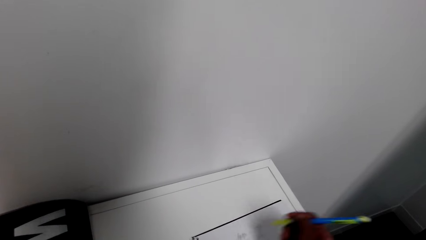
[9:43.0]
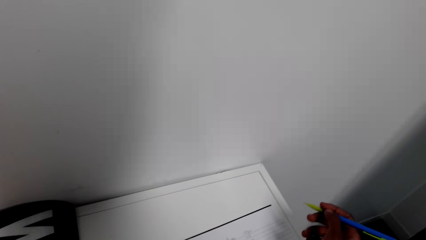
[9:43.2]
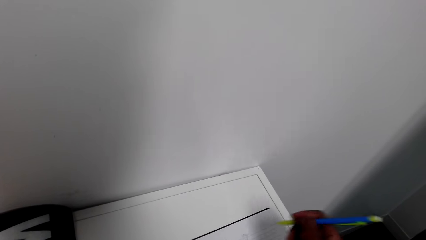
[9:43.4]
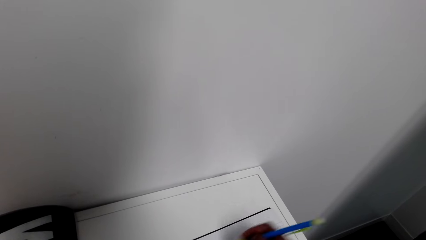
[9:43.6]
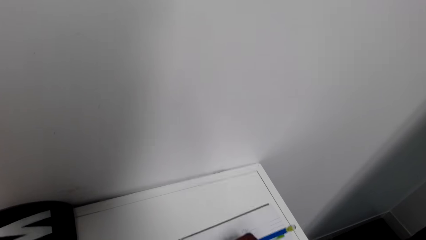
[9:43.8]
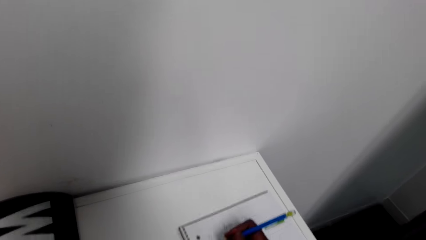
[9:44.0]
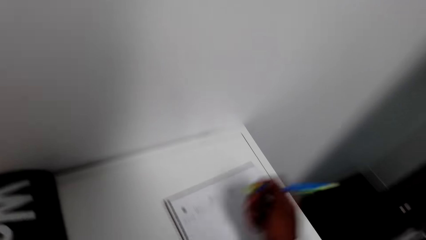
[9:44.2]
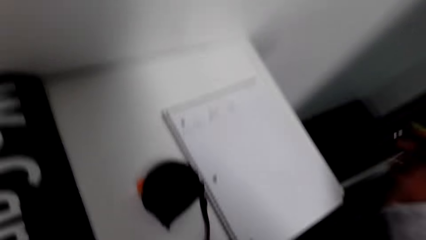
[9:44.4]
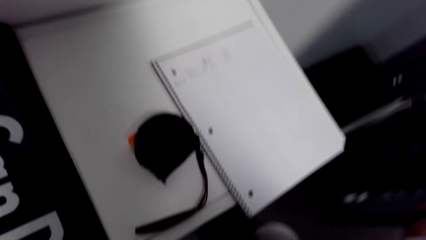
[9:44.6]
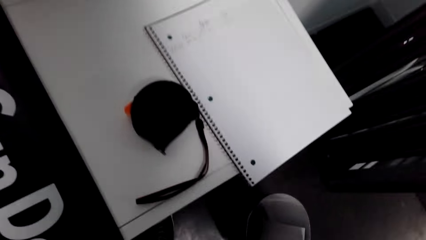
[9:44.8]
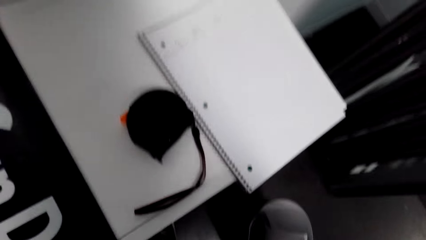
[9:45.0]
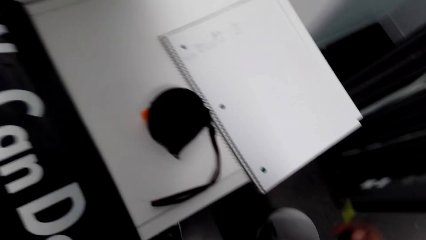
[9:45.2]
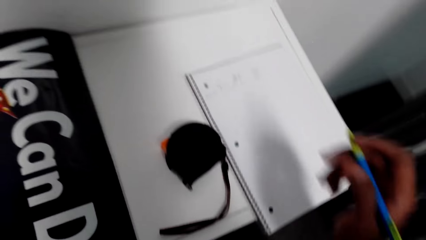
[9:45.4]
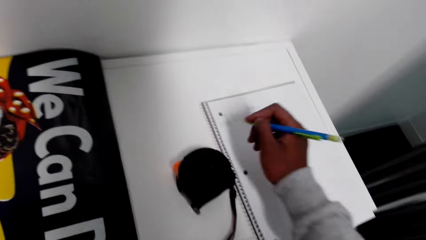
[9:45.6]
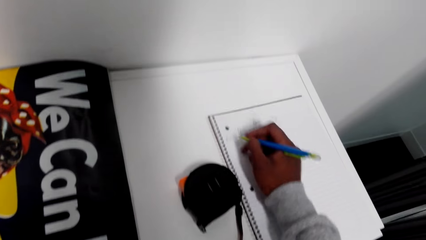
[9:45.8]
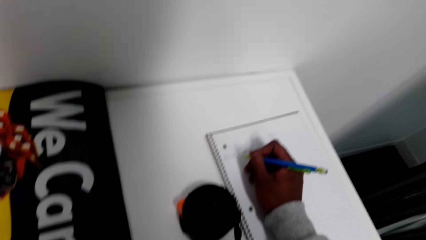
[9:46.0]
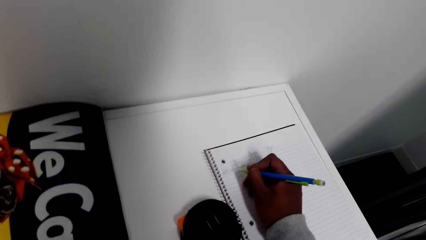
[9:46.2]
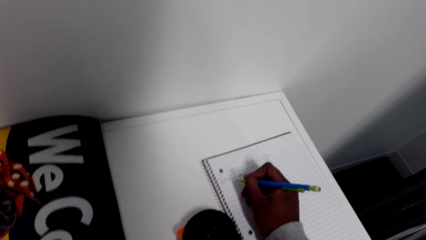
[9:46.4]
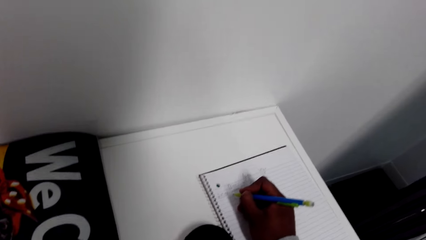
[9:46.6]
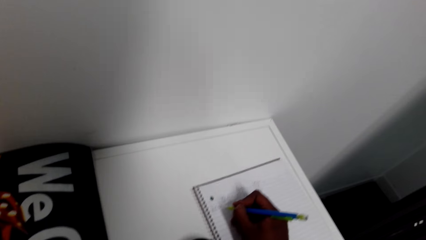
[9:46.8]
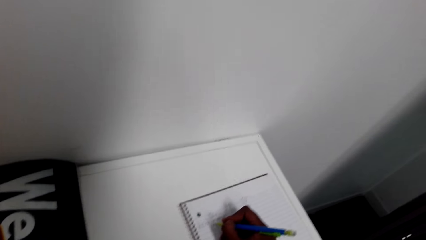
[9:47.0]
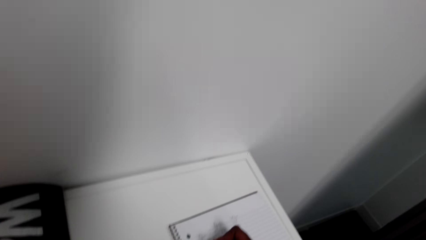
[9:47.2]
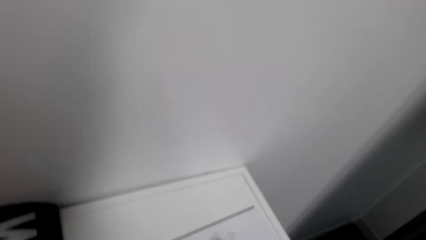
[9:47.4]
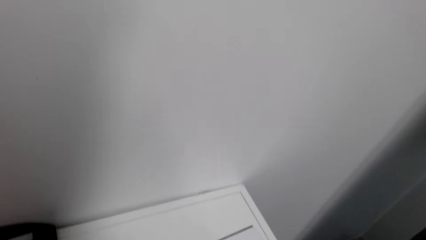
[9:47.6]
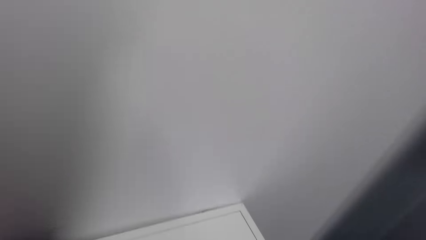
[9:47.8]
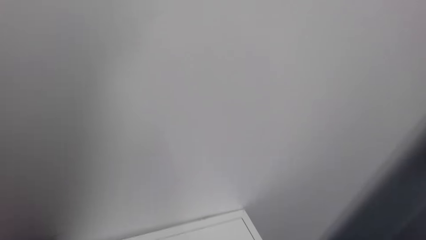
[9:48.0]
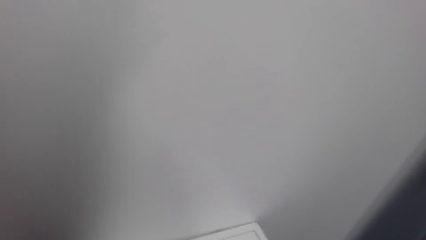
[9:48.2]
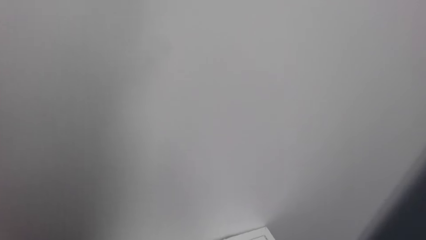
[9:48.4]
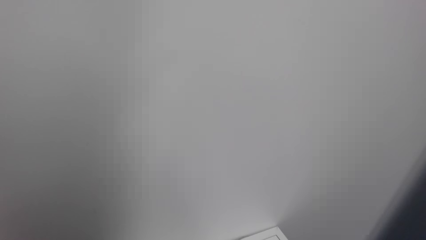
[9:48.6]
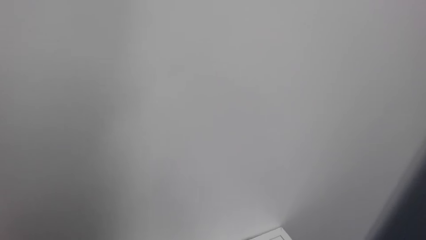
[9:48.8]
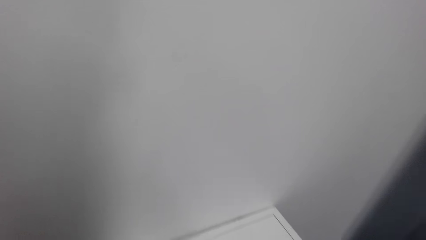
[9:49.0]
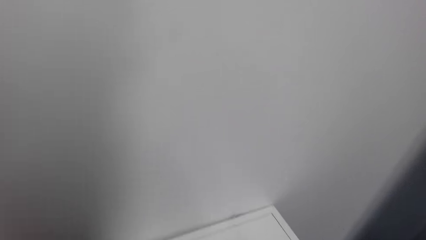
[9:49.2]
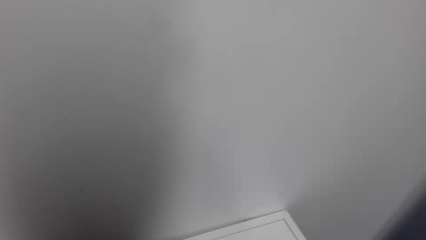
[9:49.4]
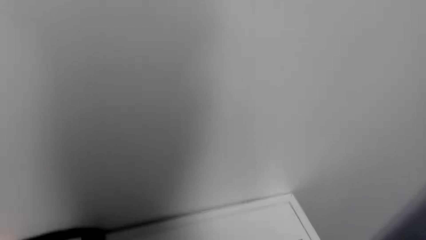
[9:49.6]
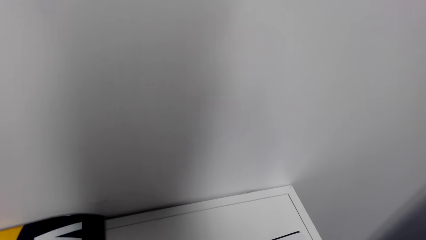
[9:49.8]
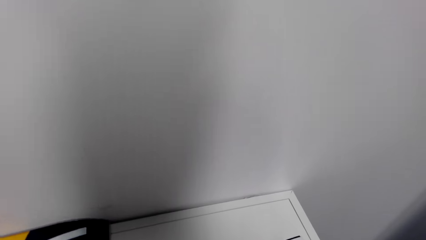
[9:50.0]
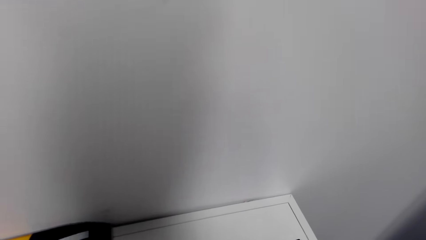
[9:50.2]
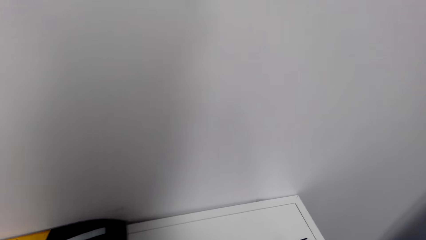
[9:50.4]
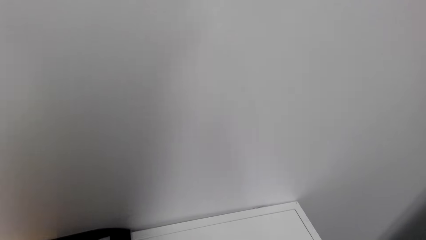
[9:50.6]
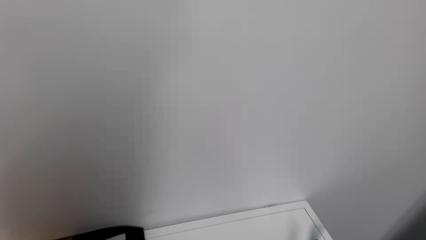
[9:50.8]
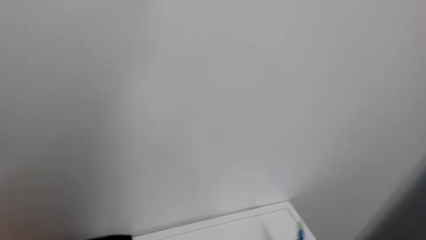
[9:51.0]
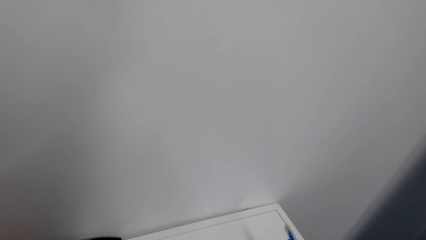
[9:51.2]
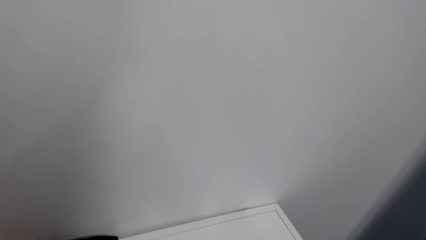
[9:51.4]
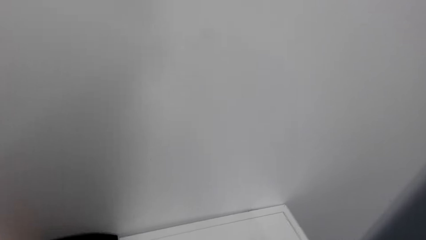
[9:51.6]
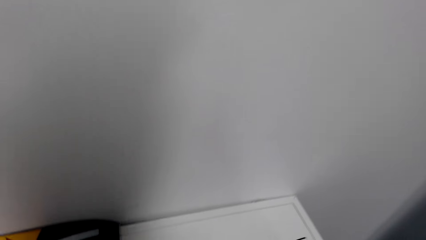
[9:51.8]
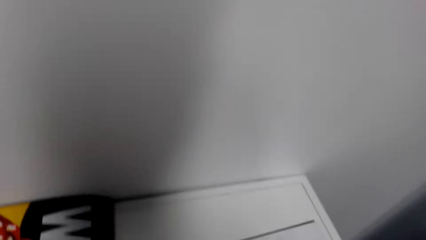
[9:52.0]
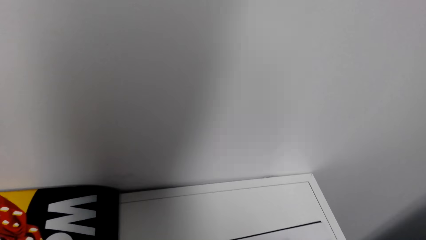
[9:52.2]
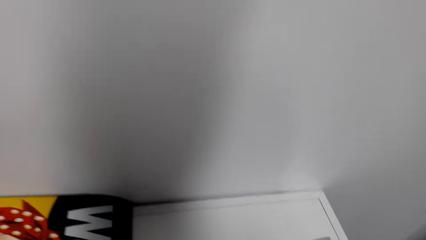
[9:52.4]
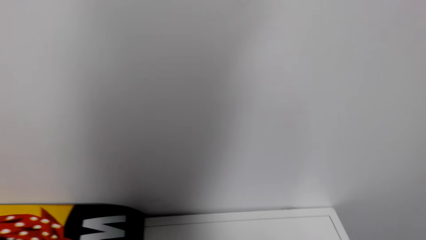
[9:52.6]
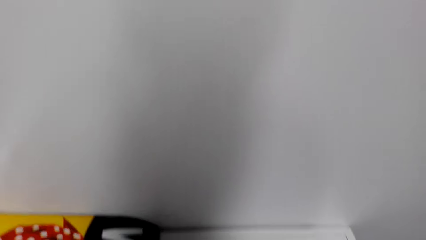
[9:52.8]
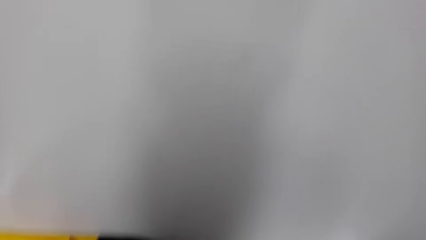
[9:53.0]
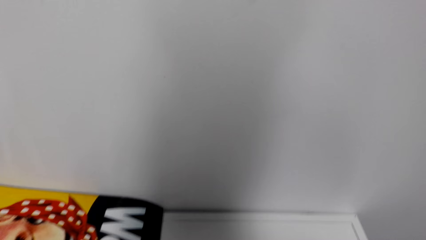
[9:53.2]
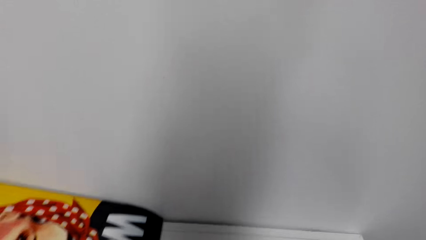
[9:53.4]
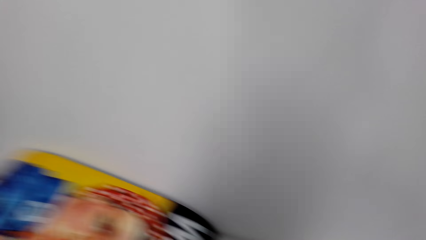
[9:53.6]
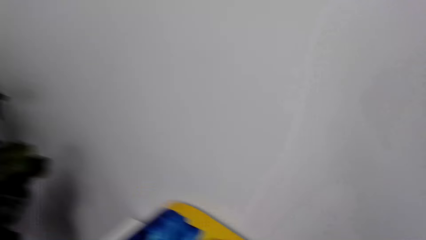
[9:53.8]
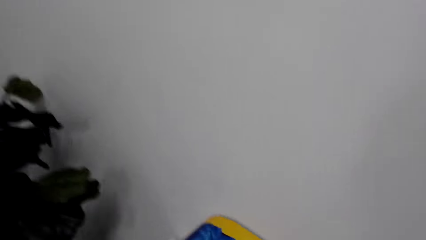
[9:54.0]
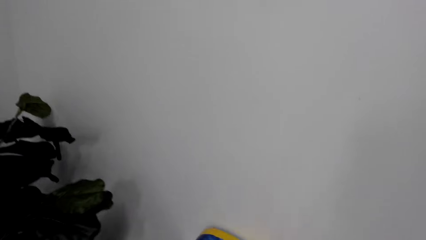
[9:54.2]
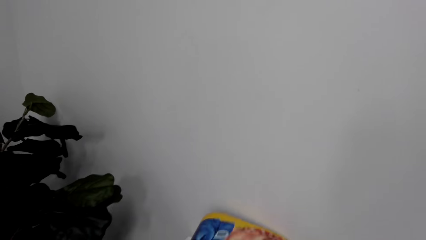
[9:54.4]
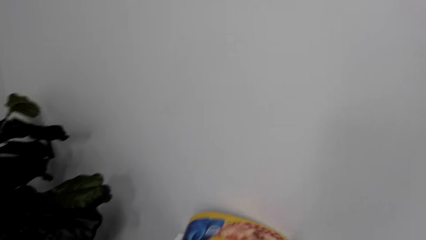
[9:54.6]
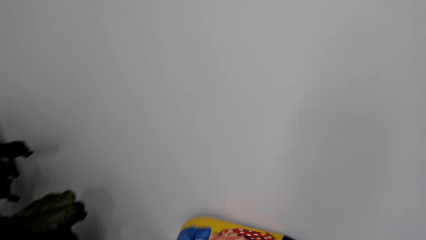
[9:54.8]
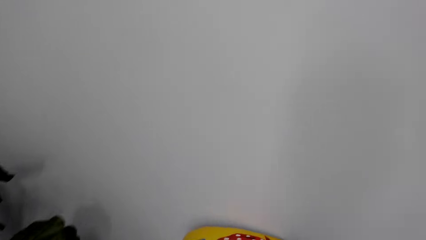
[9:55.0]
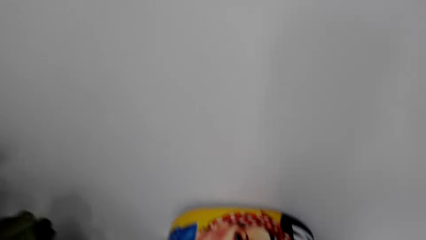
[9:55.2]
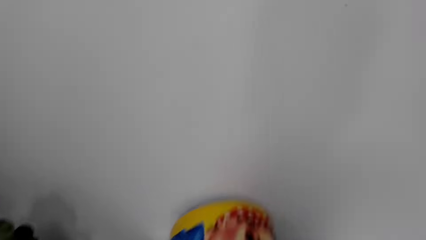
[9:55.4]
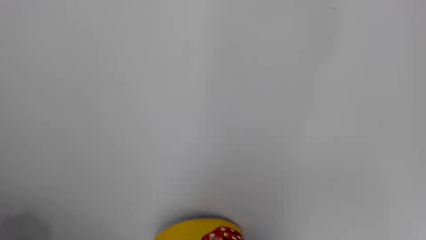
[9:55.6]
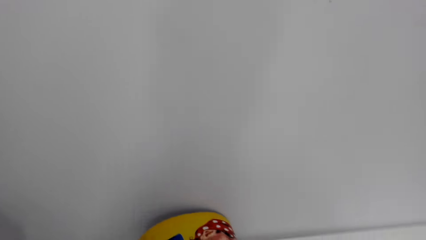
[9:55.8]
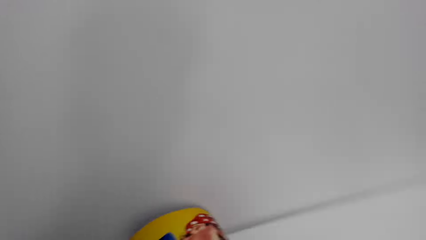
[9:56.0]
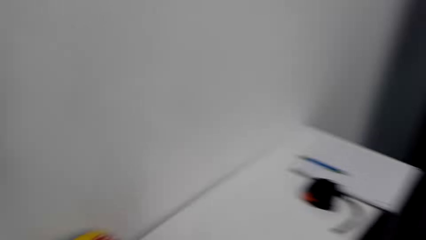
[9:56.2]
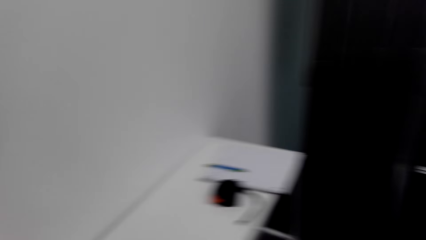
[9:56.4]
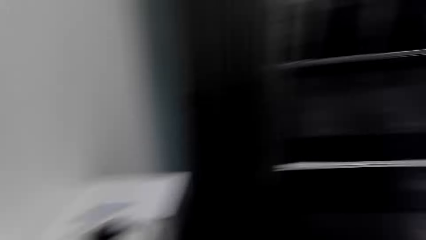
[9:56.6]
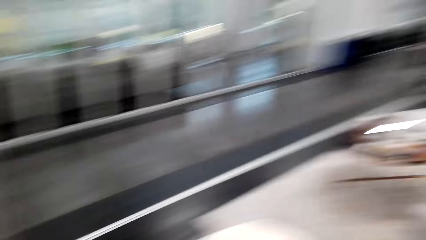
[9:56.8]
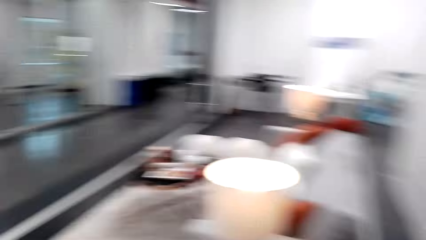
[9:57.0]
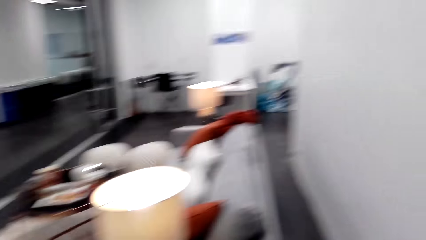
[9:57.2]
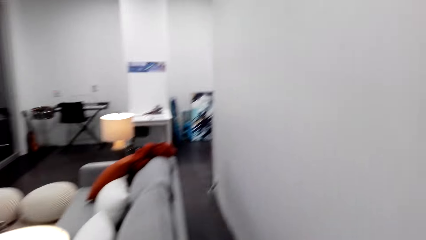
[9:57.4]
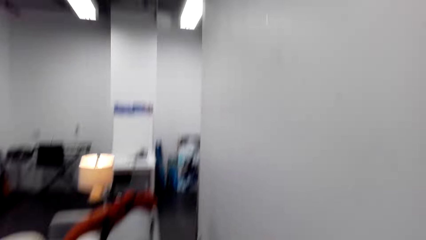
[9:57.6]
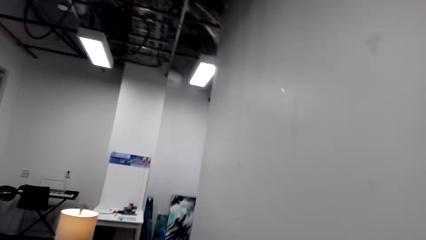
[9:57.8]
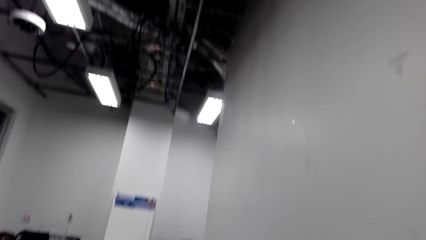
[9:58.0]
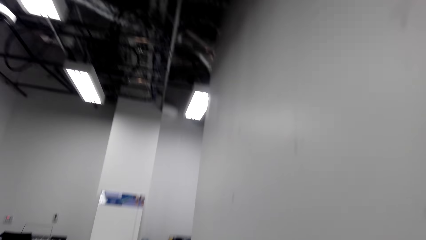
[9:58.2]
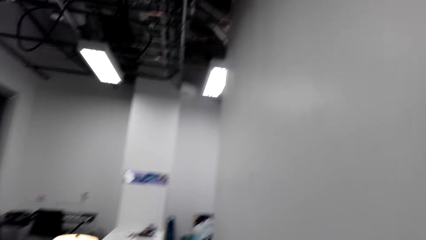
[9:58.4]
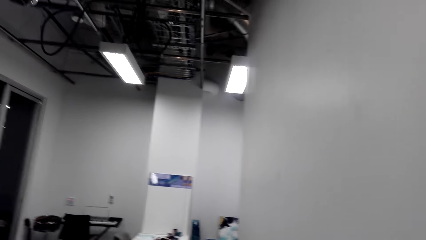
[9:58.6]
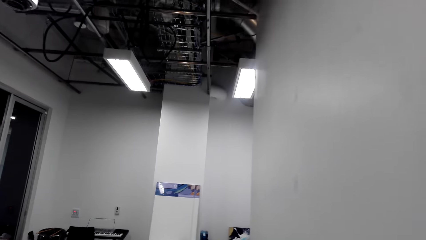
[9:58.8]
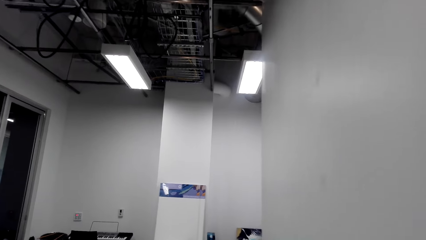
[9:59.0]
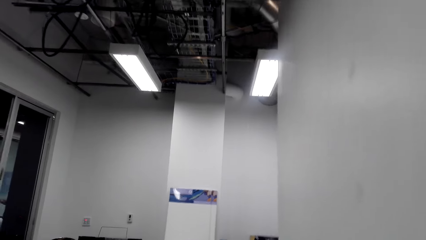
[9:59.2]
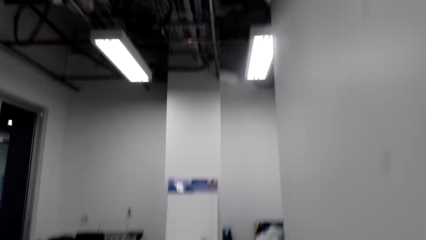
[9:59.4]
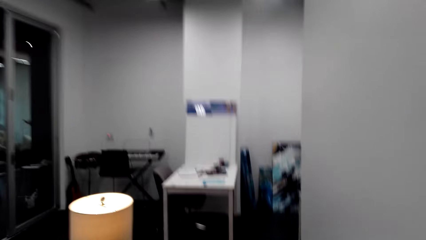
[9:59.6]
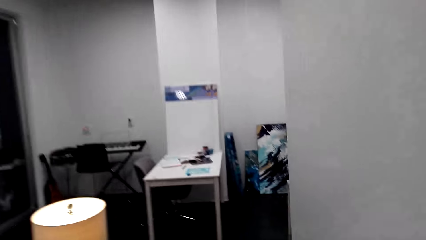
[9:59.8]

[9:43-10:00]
The camera wearer checks the book. They write on the book. They look on a wall. They roll a poster. They walk around the house. They look around.
